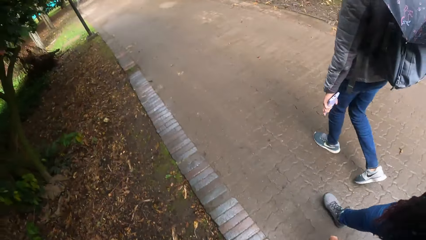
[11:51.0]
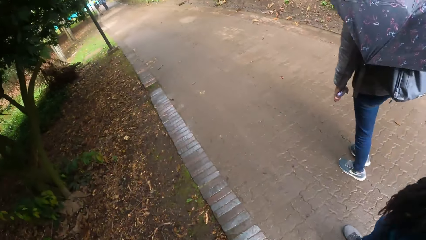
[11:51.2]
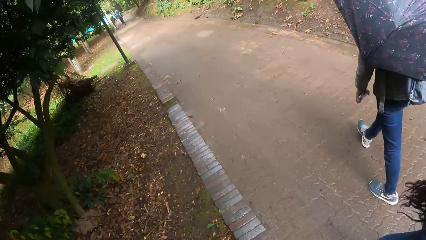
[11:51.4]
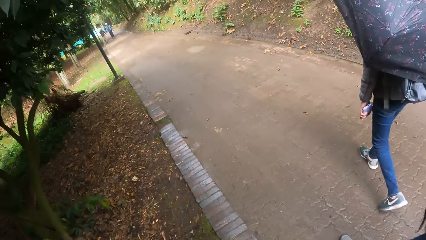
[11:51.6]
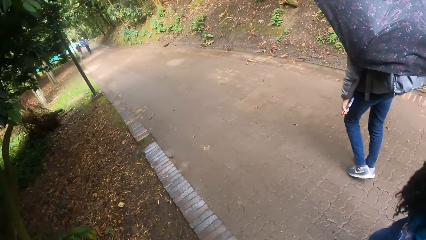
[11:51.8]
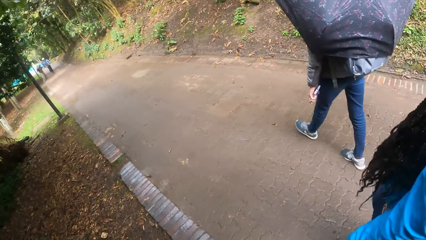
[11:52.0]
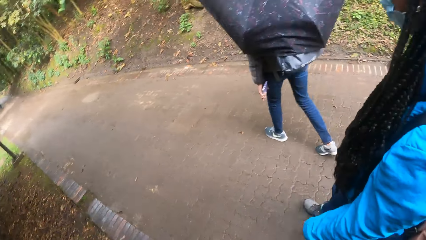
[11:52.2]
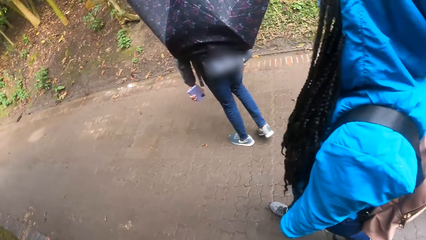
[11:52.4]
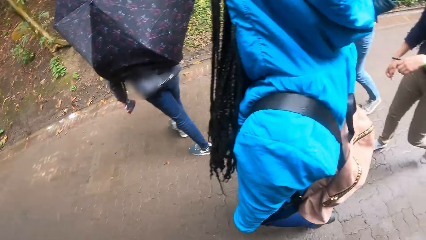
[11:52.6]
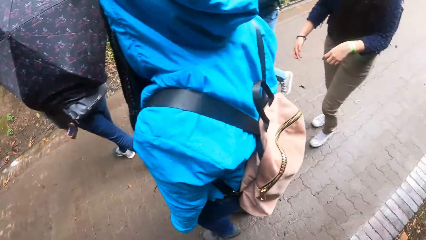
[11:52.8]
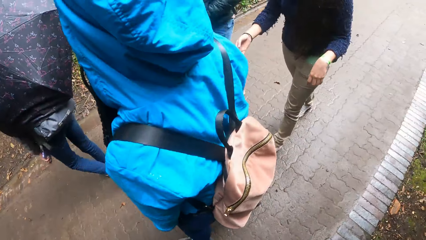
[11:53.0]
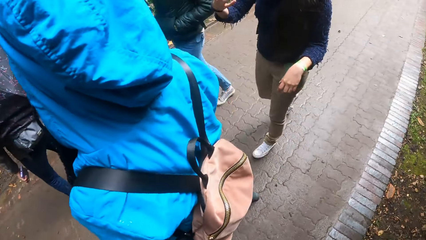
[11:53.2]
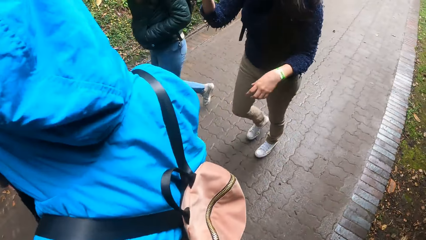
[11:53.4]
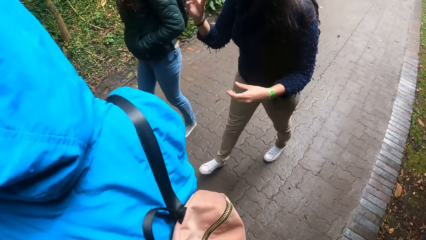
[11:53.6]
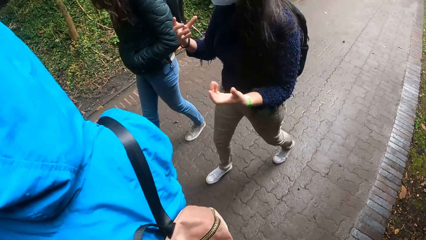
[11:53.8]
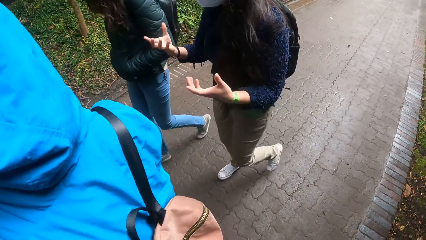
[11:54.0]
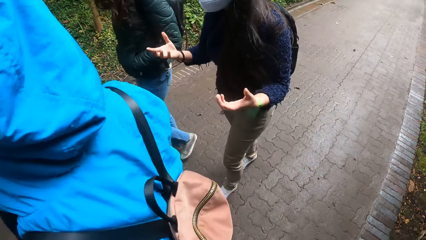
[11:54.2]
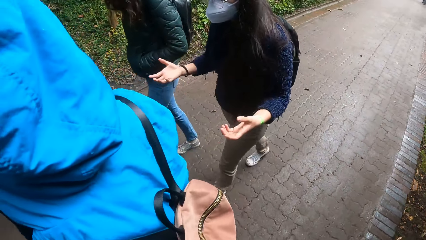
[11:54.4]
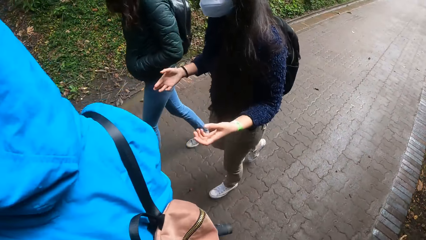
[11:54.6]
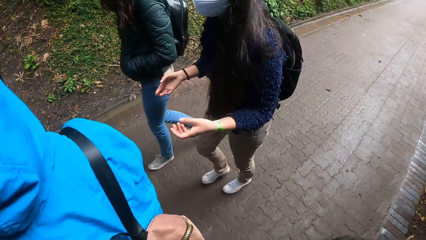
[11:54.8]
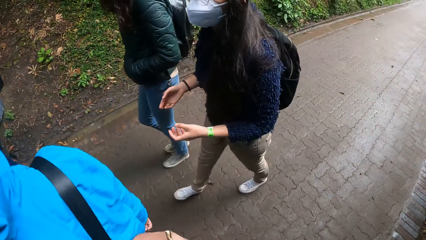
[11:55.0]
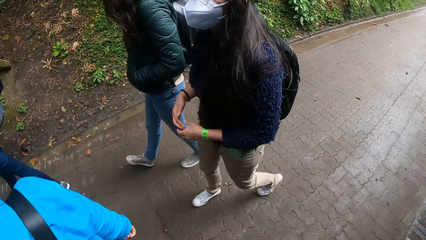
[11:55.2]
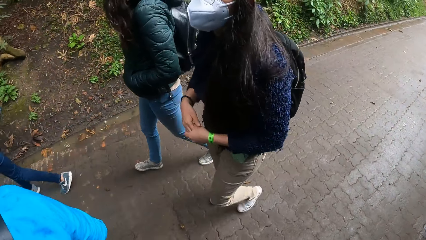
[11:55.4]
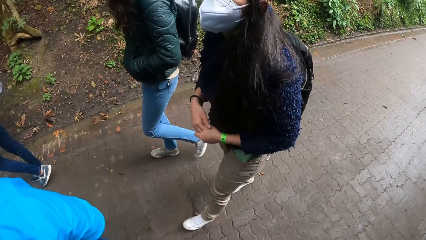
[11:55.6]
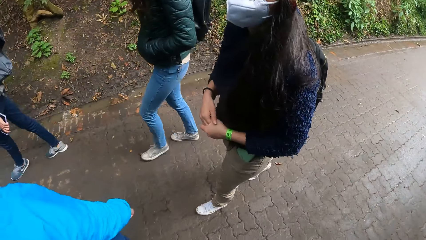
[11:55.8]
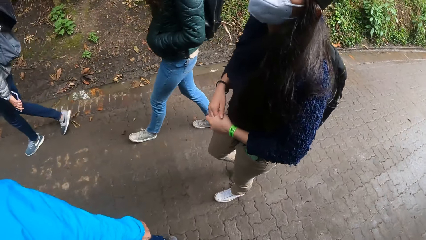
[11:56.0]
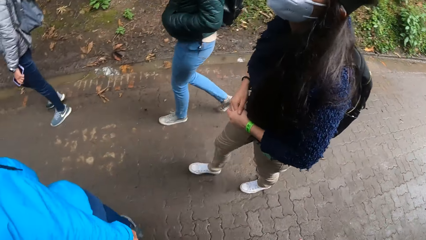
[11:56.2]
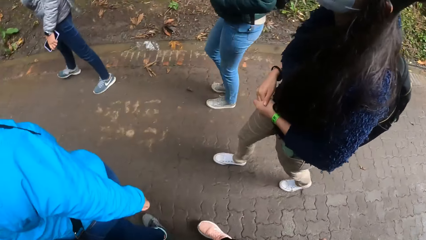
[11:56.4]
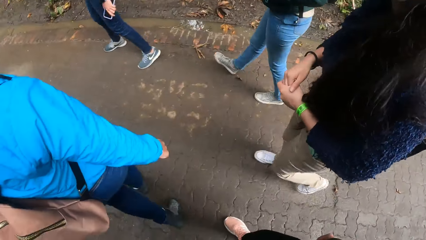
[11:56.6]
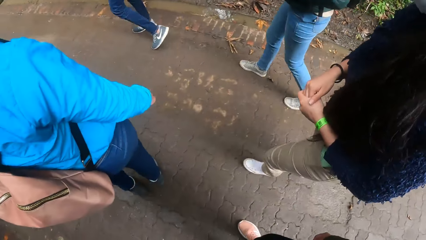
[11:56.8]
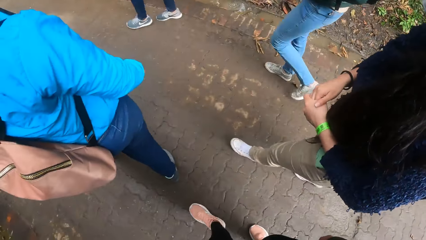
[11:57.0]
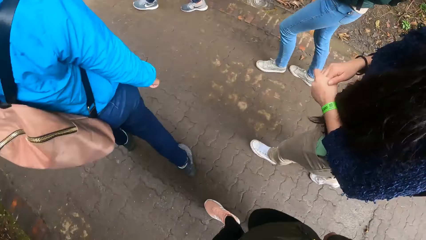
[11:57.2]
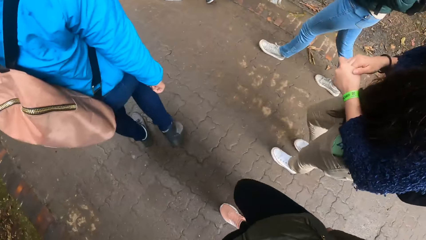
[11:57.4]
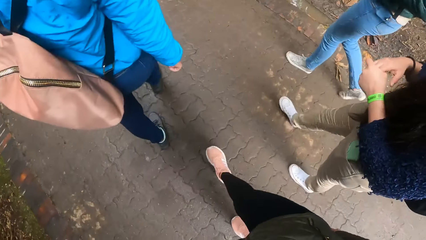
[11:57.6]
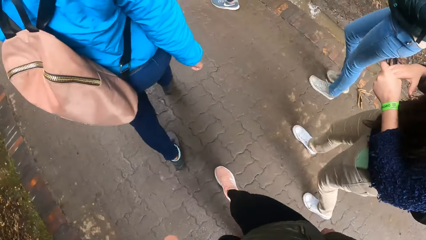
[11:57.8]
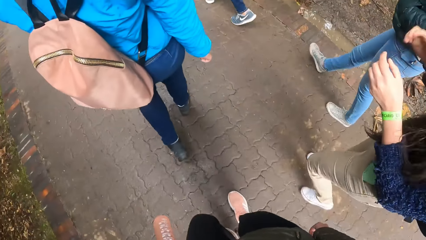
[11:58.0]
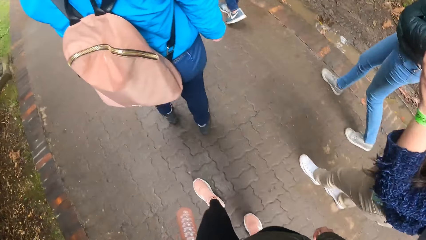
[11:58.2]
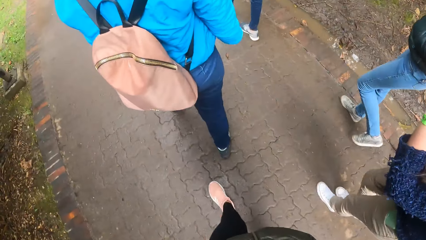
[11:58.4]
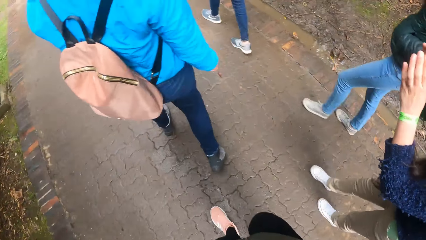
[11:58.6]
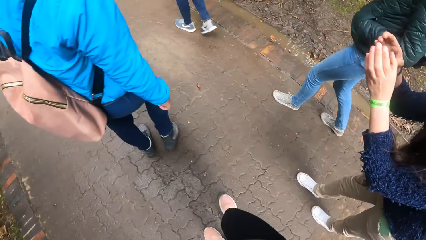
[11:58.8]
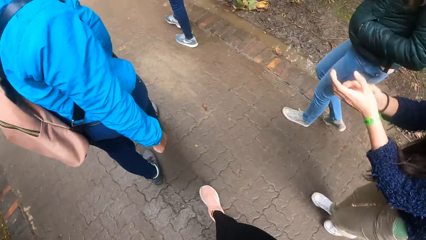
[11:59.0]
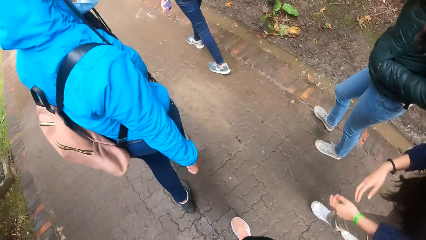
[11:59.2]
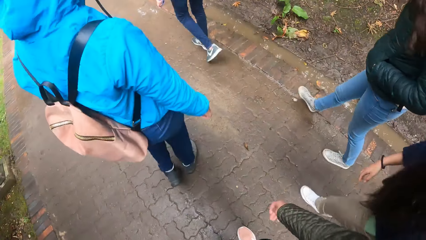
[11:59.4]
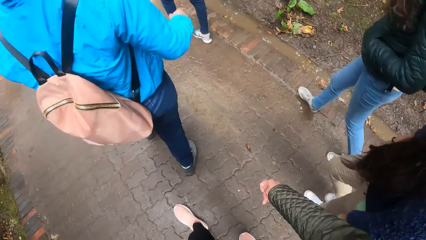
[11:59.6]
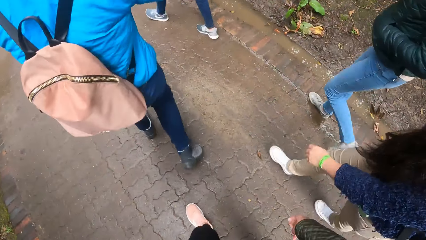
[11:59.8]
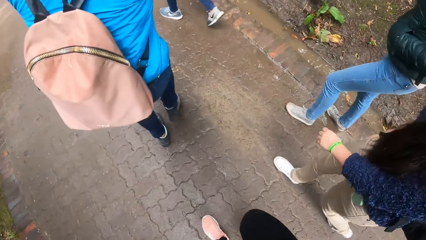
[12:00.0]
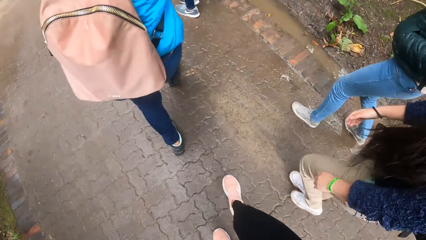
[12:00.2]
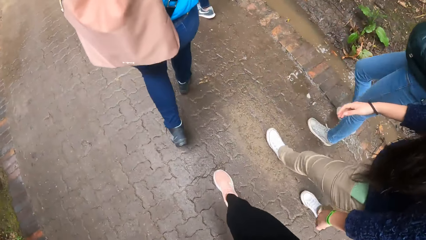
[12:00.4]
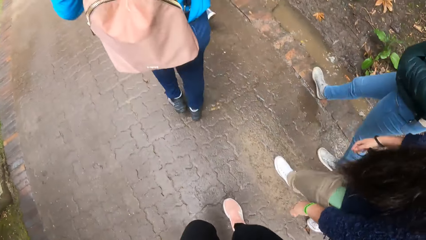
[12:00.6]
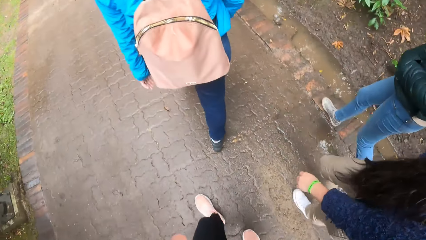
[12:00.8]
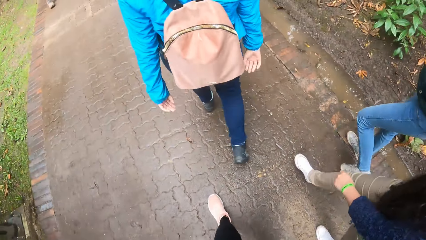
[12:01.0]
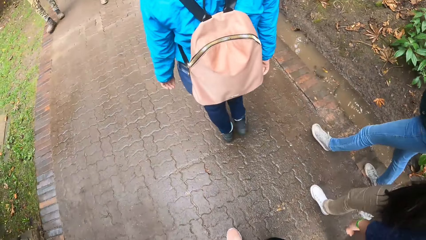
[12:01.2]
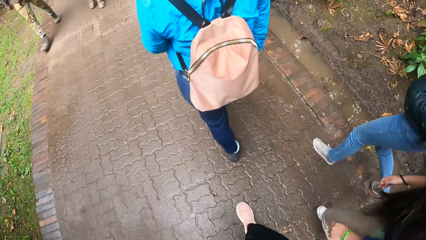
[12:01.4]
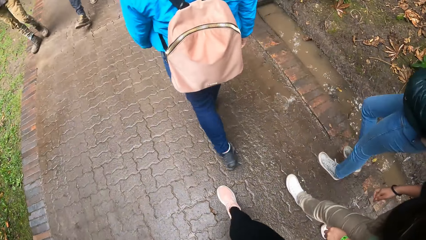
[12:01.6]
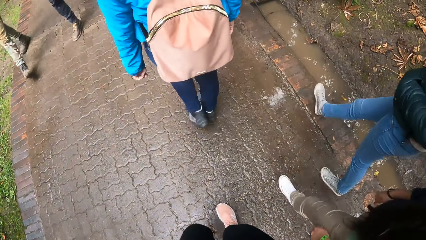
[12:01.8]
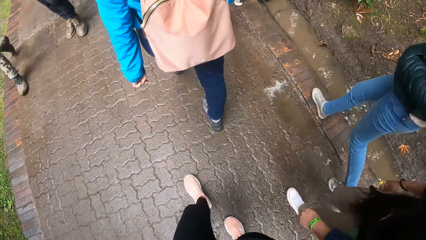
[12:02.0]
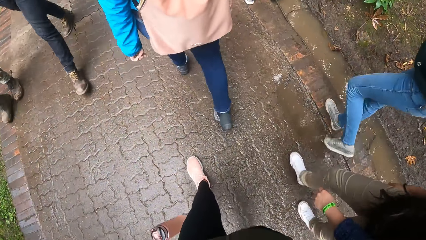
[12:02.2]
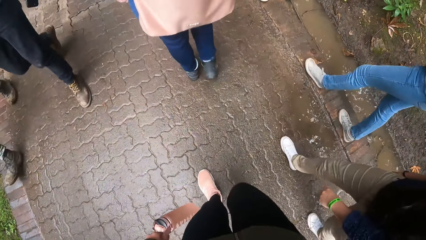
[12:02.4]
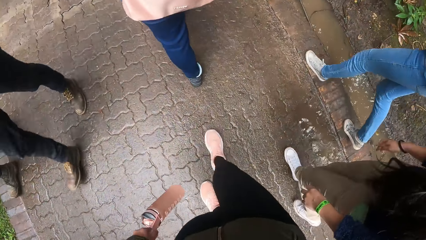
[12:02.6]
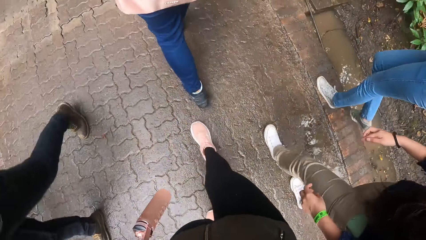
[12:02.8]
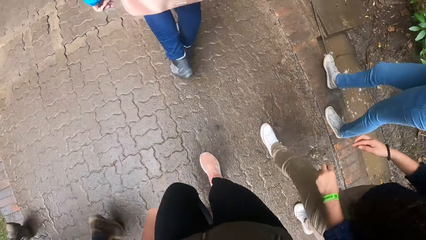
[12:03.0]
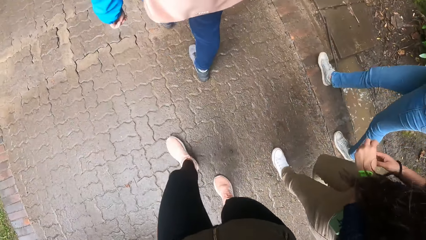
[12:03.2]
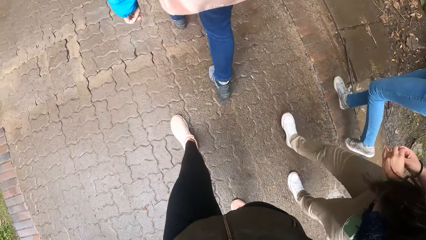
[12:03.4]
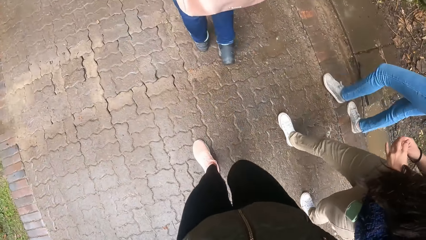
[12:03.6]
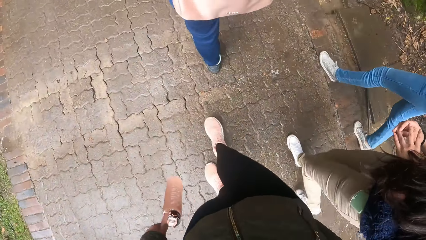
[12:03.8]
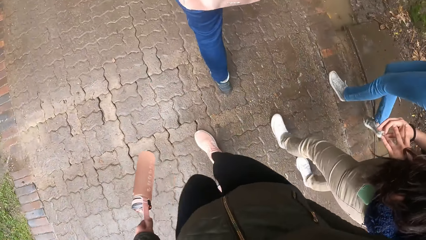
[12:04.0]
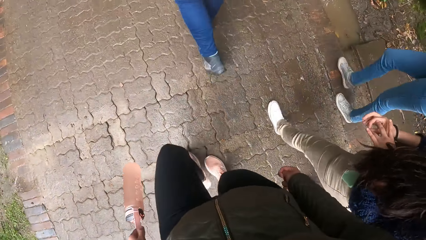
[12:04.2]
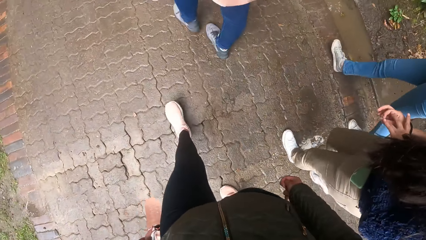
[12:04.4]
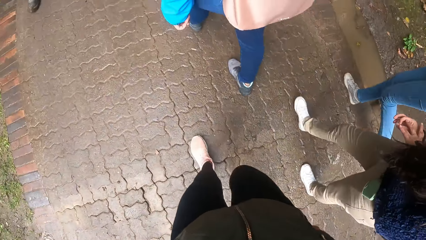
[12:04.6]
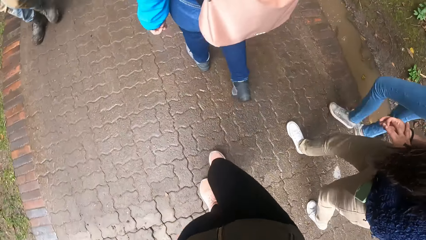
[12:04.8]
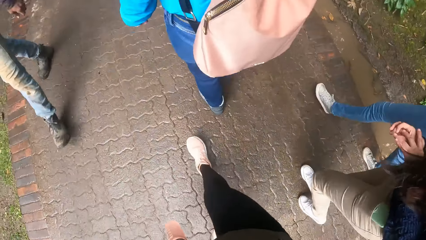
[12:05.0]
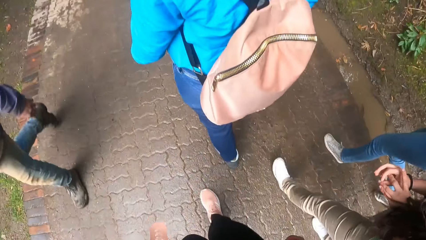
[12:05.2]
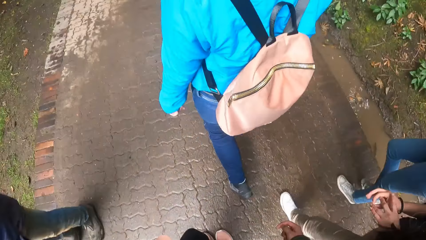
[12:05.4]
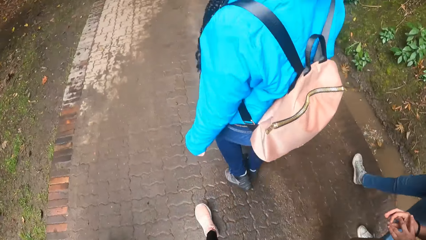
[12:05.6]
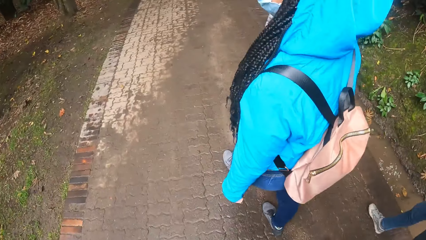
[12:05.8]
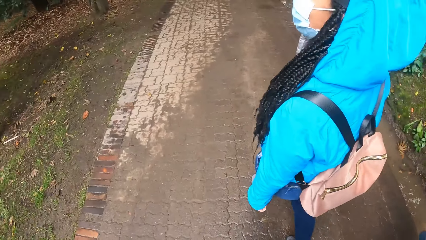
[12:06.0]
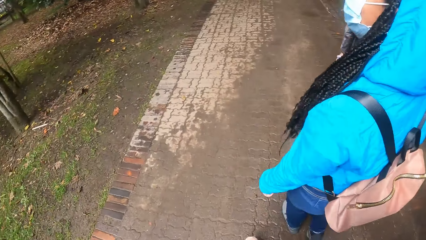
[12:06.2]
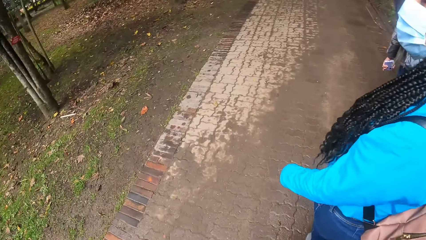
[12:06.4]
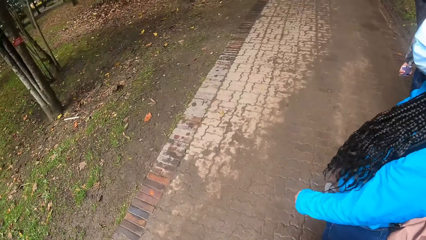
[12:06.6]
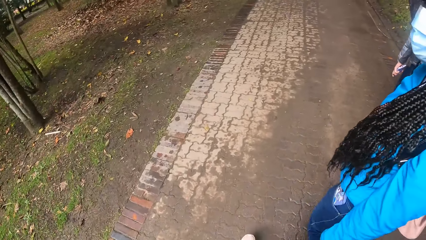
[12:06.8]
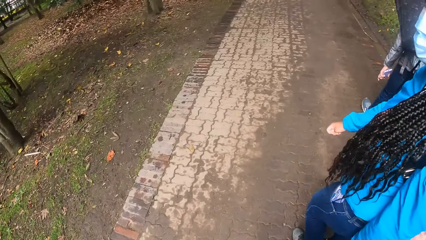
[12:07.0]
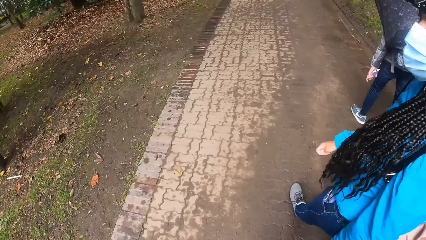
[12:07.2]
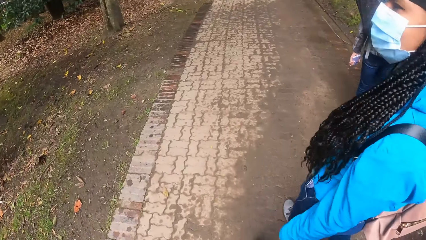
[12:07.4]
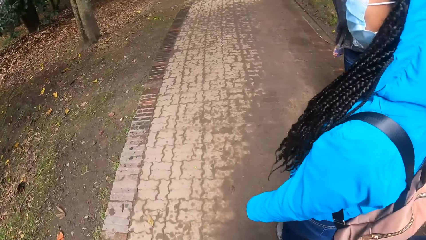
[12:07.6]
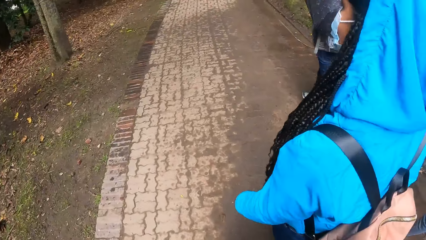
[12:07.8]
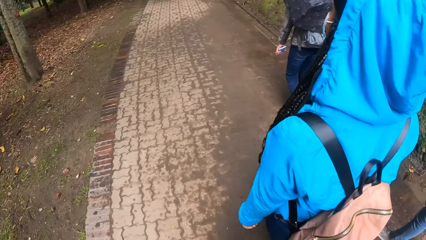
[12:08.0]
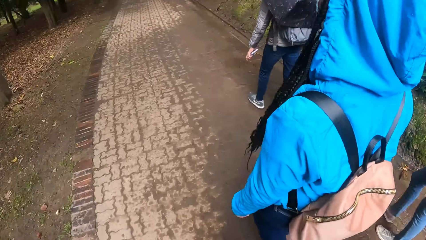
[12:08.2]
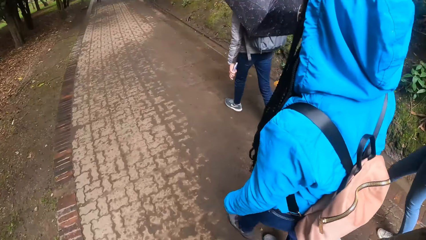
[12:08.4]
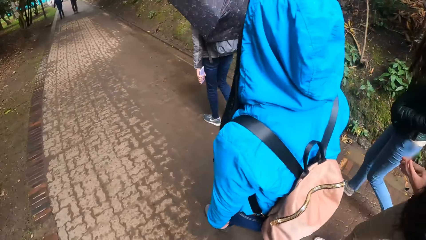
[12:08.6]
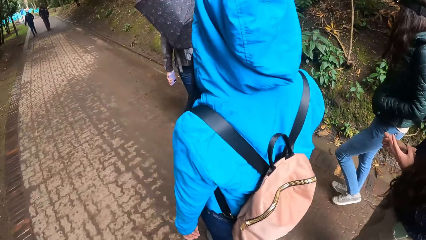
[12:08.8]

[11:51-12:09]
The camera wearer and the group of people walk through the path. A woman converses with the camera wearer and the group of people. A man and another man walk past the camera wearer. The camera wearer and the group of people walk through the path. A third man walks past the camera wearer. The camera wearer and the group of people walk through the path.
